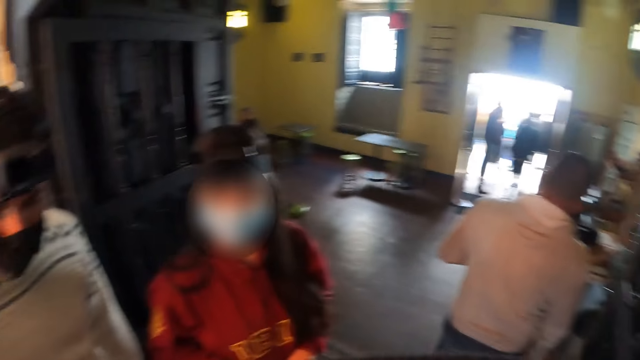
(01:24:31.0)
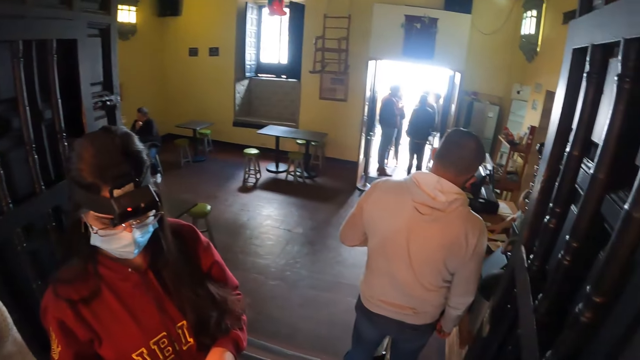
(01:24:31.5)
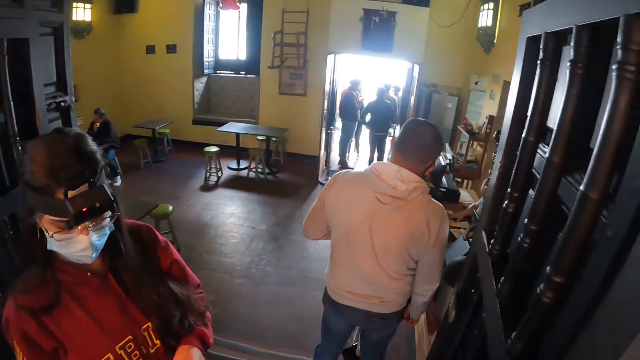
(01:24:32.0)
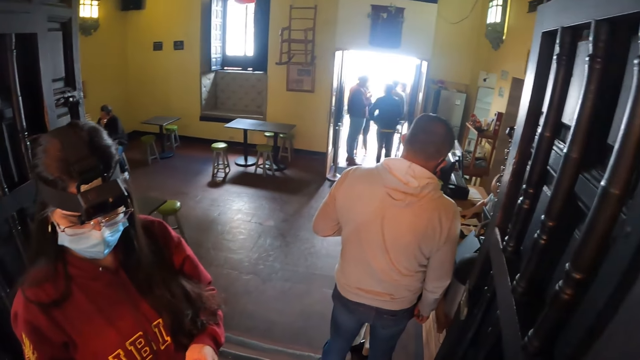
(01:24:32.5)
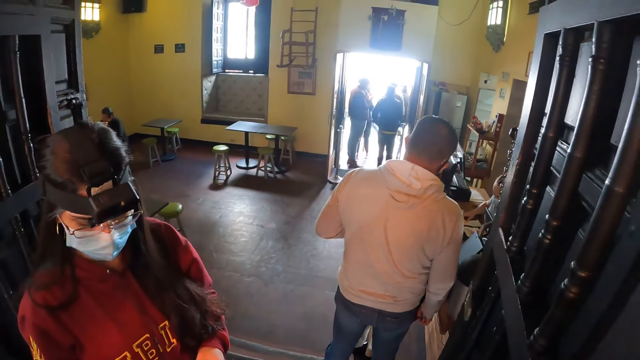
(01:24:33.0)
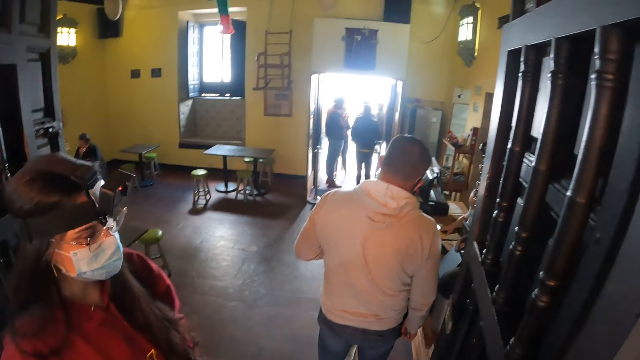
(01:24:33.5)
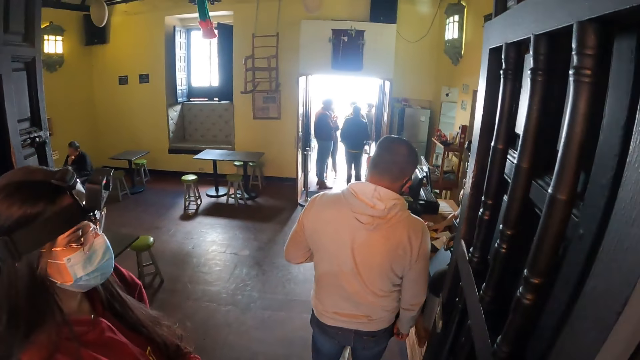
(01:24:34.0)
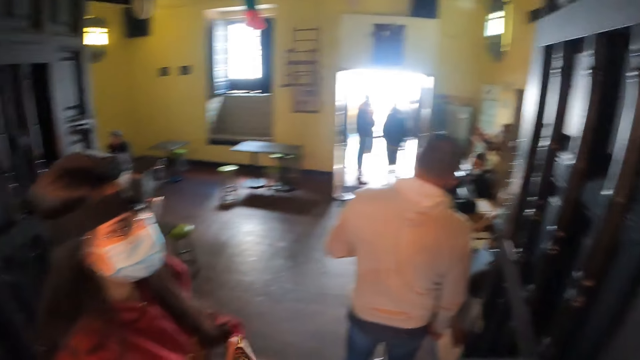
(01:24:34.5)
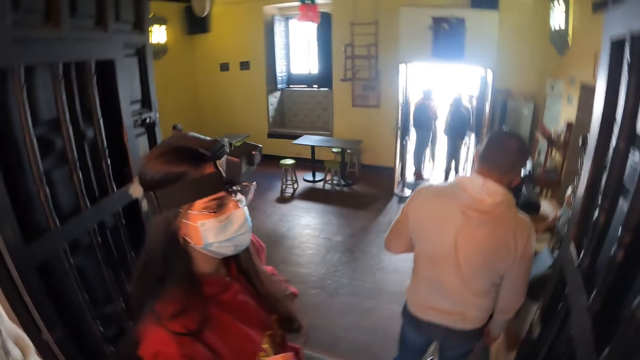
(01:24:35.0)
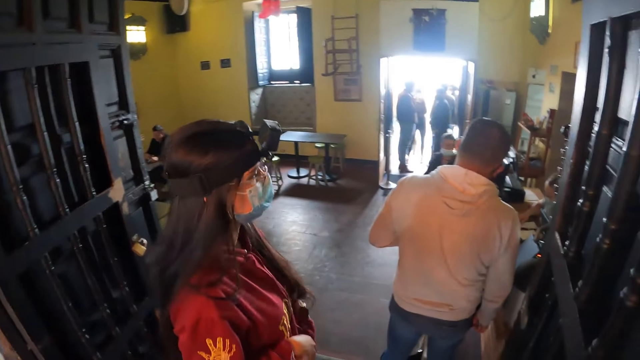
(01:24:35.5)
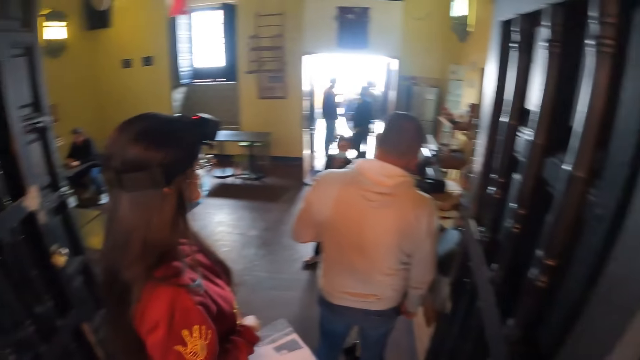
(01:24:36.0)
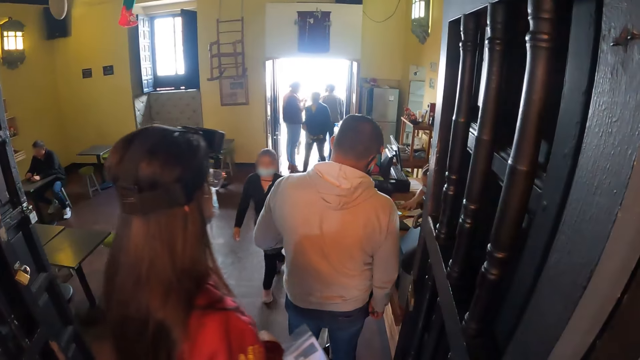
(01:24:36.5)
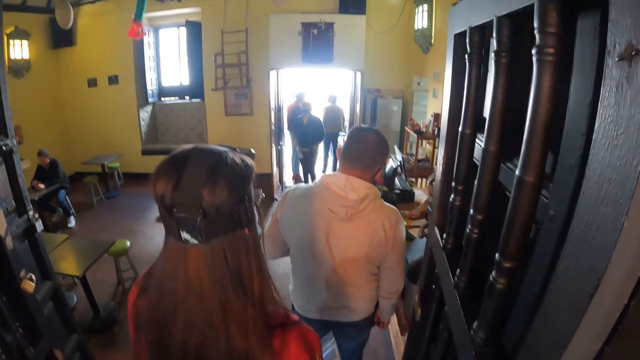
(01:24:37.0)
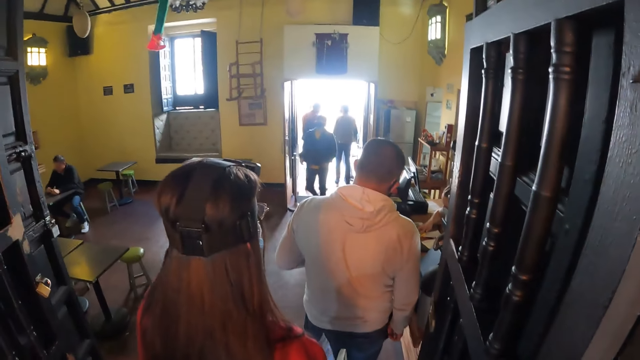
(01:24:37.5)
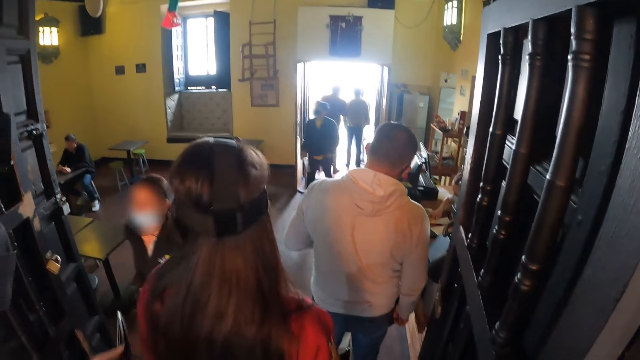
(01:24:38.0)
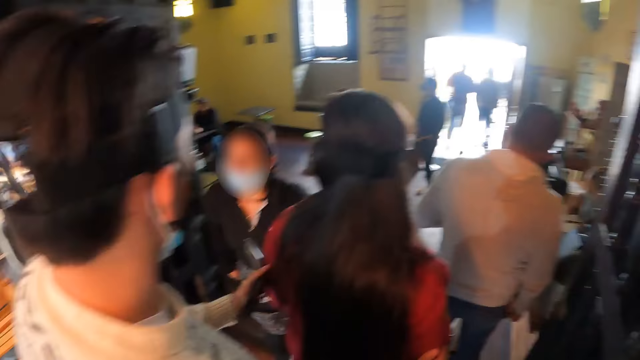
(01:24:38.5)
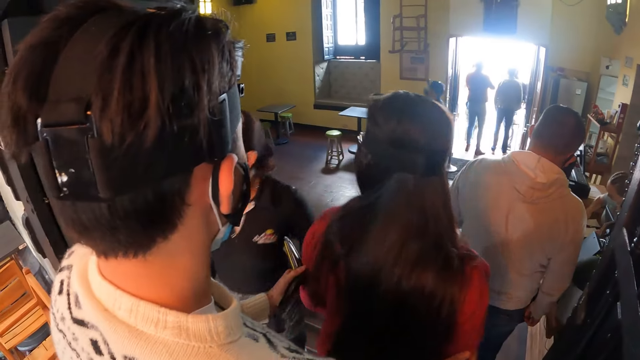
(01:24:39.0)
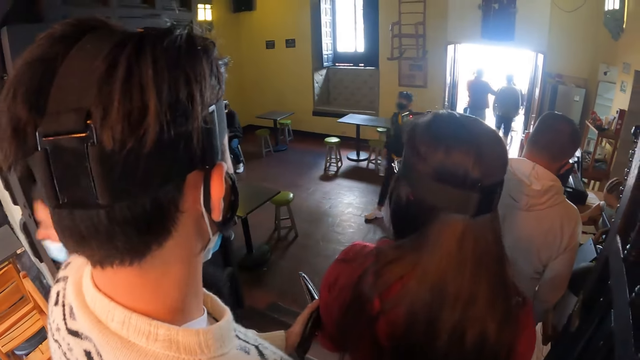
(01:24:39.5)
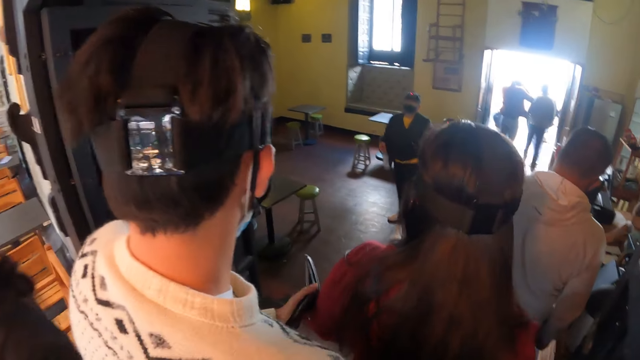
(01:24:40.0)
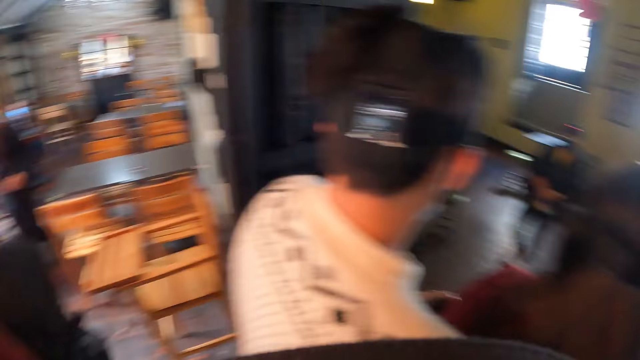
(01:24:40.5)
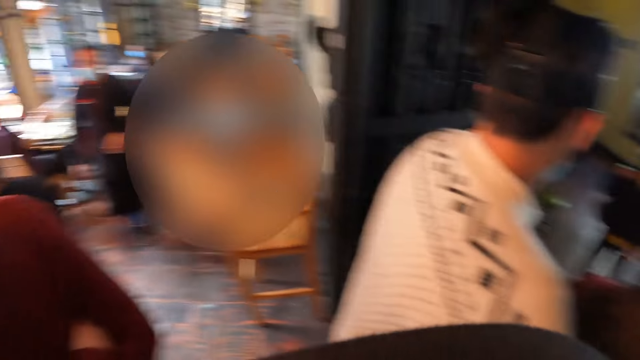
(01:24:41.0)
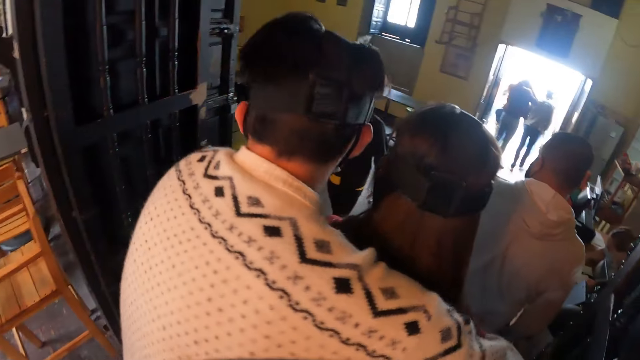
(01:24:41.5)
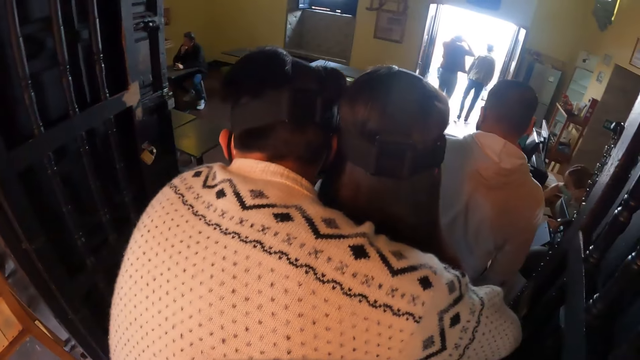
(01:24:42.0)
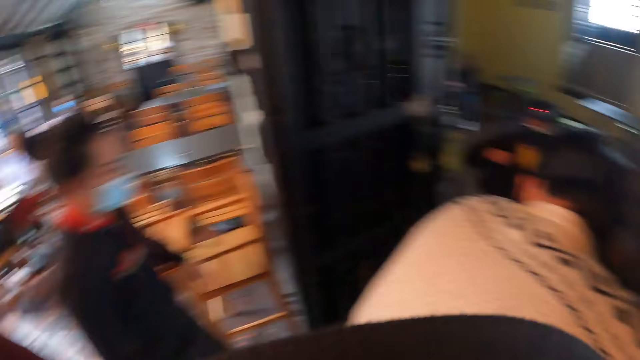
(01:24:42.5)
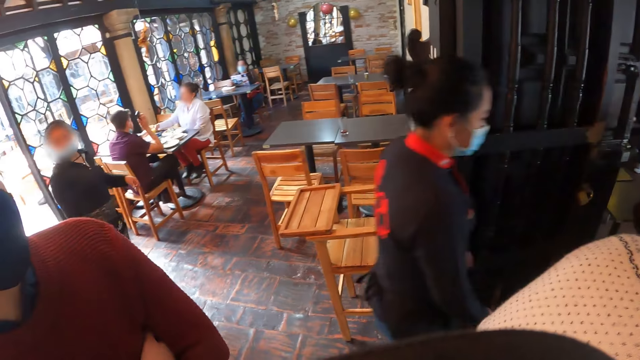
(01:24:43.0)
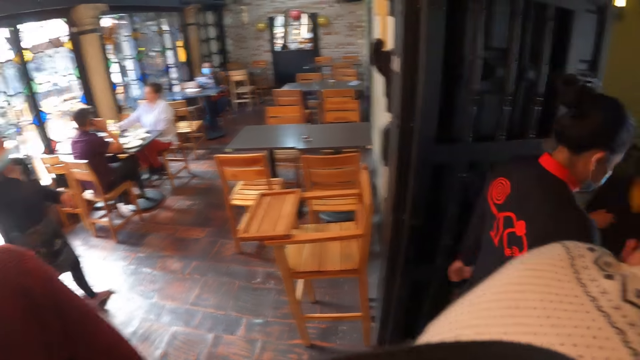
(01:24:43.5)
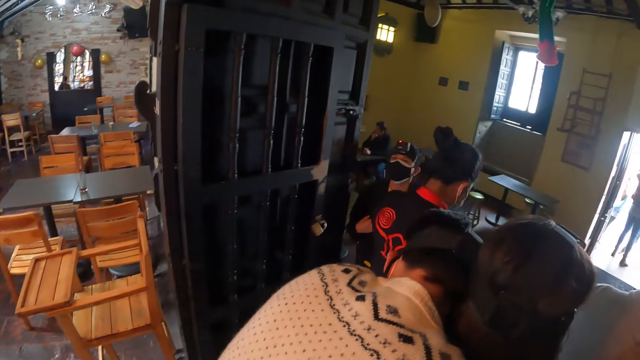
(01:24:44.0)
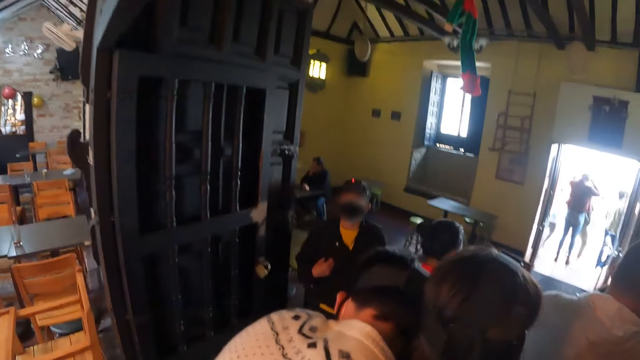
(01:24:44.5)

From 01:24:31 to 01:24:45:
The camera wearer looks around the house. A woman adjusts herself. A man holds the woman. The camera wearer looks around the house. They look at the man and the woman.

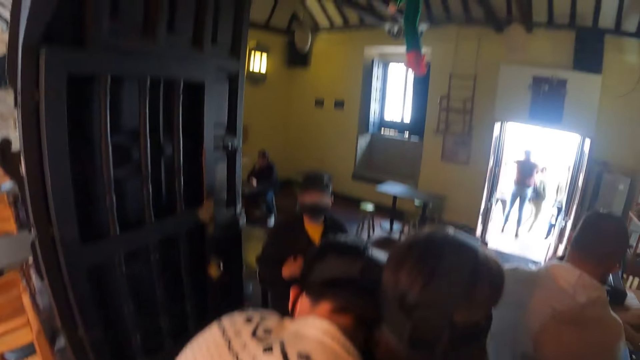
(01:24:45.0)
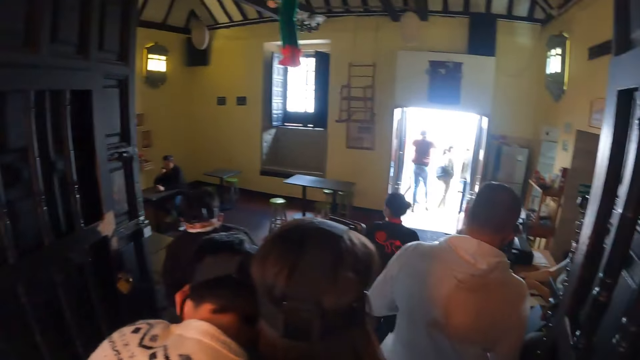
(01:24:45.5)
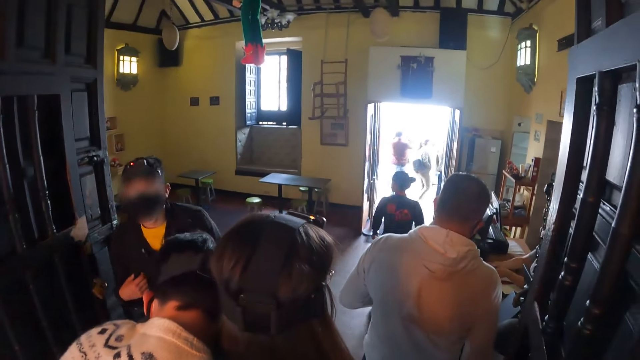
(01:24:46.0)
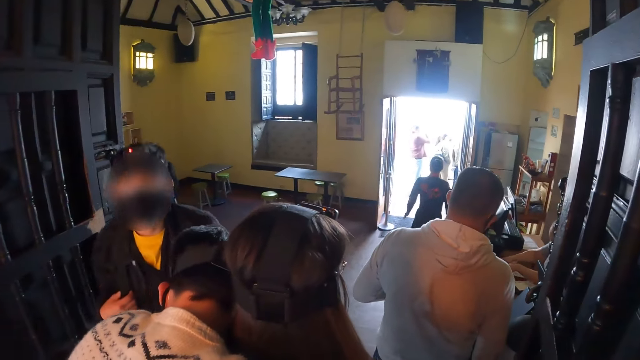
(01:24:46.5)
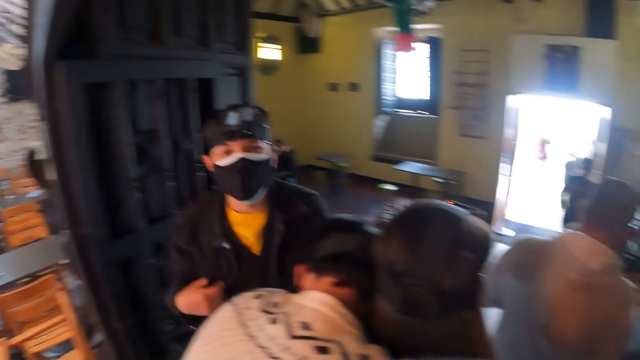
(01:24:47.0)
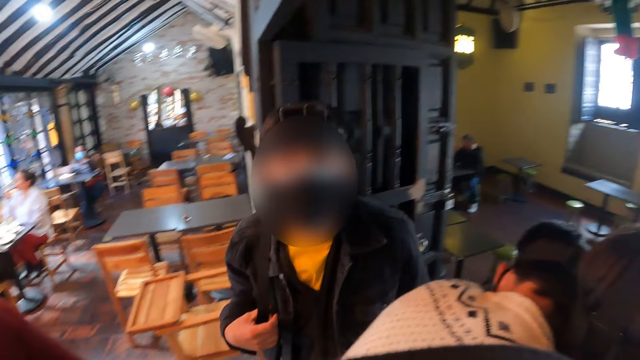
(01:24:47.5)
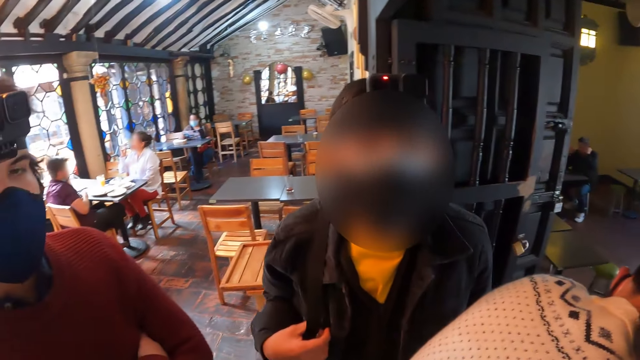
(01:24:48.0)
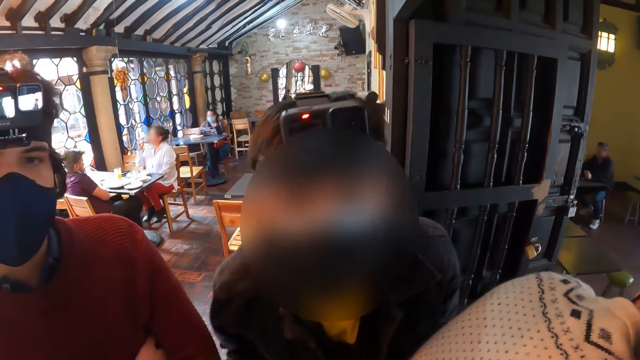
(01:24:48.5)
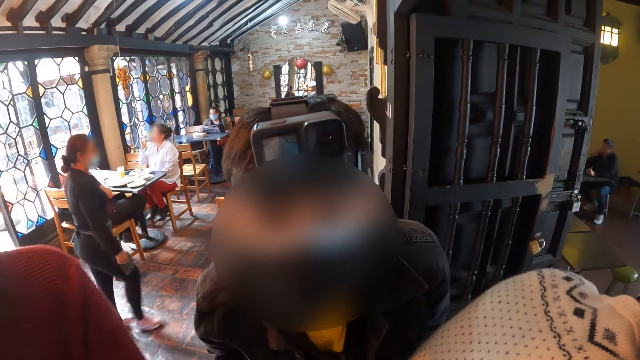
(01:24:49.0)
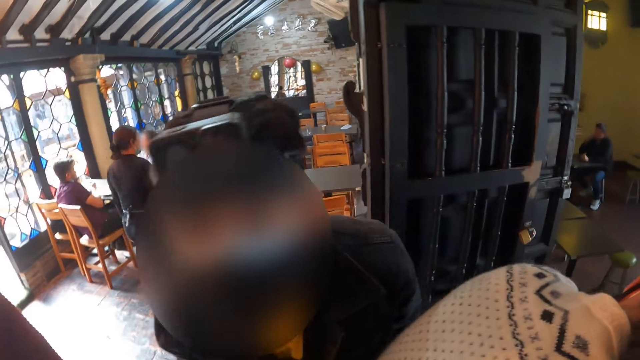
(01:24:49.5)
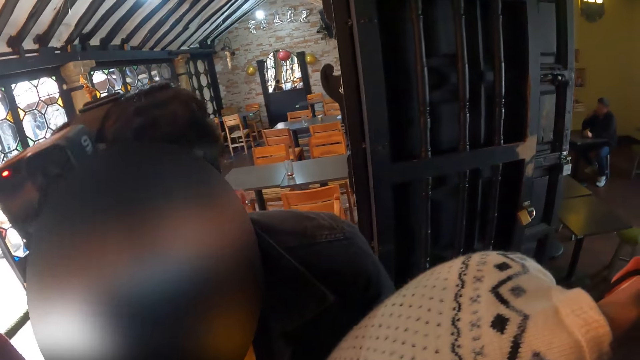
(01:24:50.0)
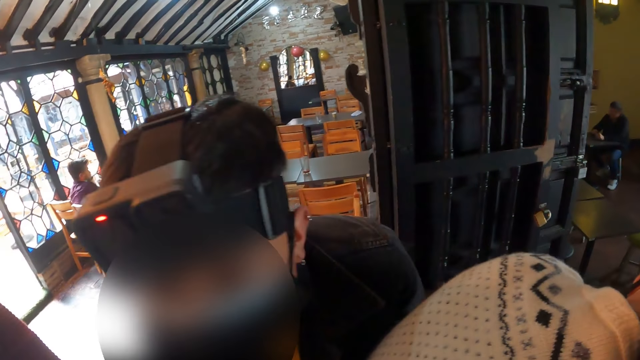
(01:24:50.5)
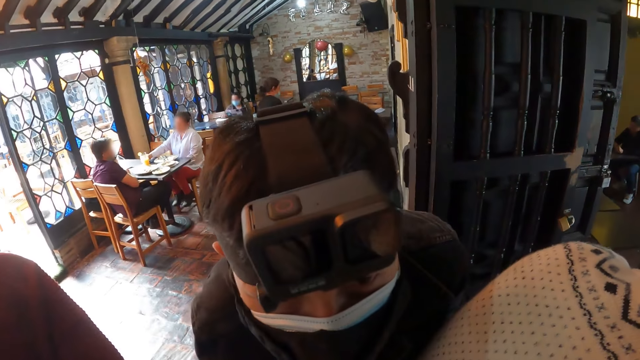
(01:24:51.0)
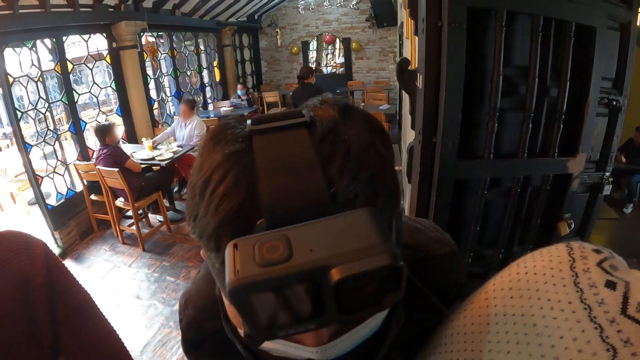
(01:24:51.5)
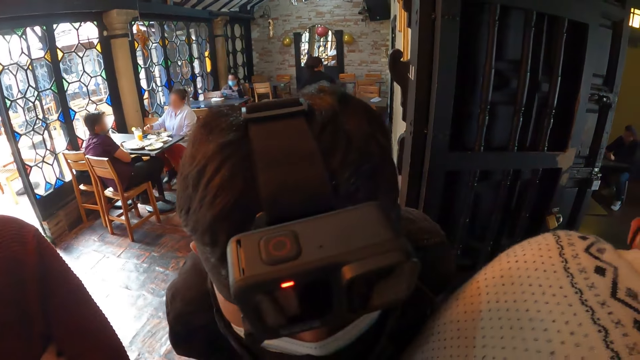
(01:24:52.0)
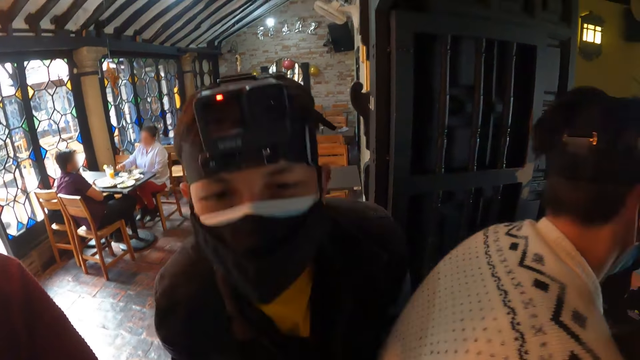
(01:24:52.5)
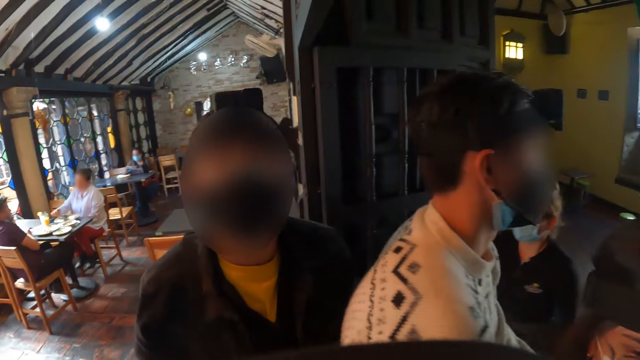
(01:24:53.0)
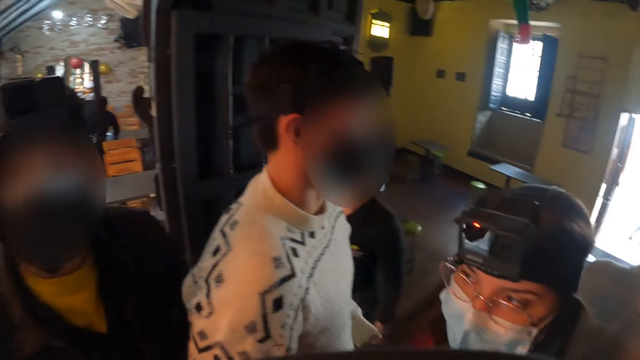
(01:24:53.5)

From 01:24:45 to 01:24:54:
The camera wearer looks around the house. A man walks around the house. The man looks at the camera wearer. The man converses with the camera wearer.
